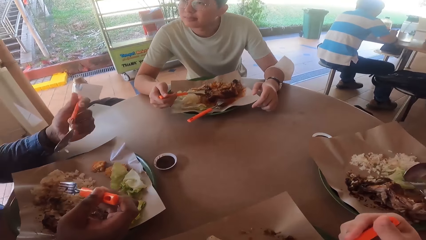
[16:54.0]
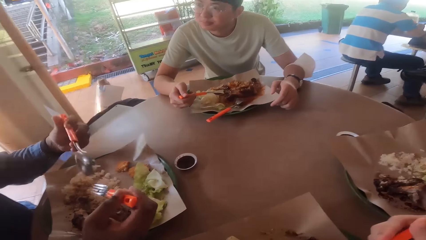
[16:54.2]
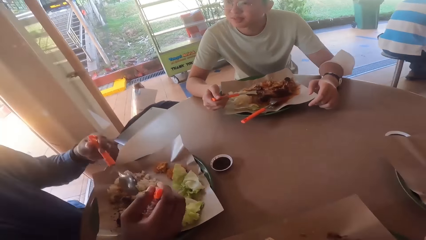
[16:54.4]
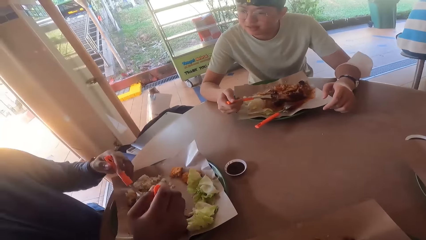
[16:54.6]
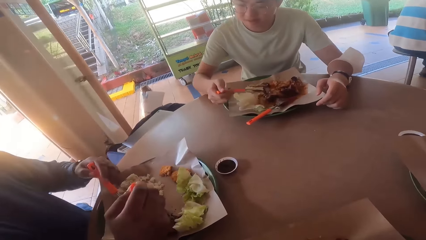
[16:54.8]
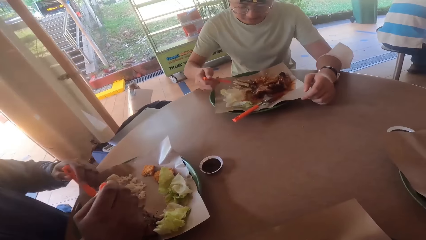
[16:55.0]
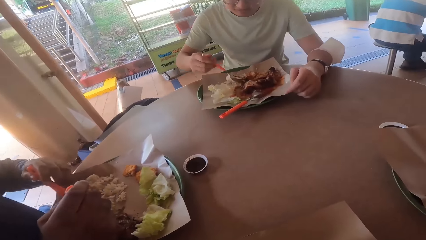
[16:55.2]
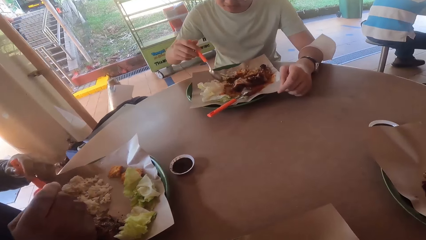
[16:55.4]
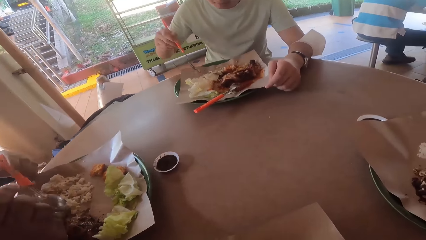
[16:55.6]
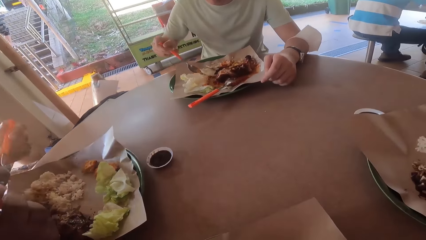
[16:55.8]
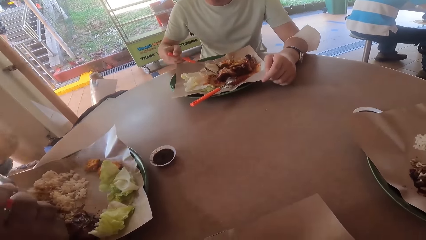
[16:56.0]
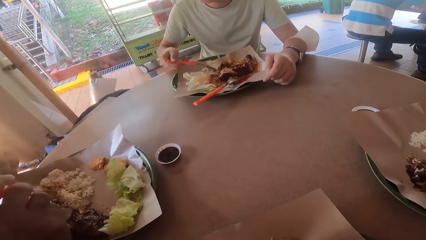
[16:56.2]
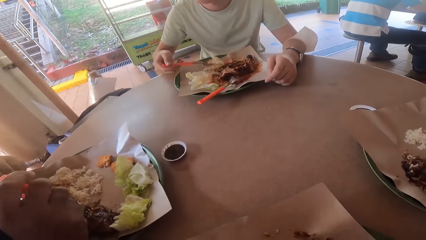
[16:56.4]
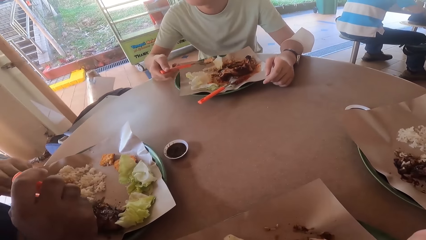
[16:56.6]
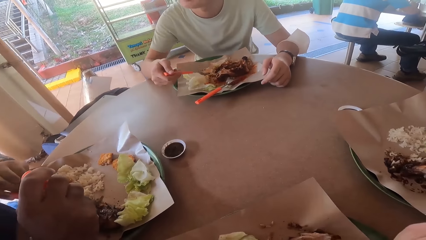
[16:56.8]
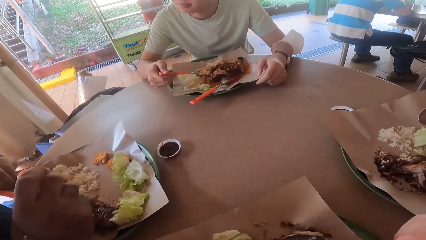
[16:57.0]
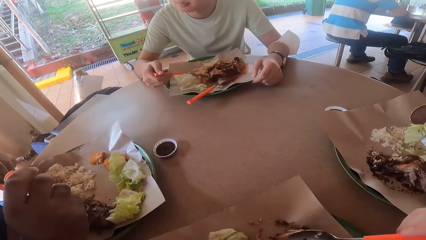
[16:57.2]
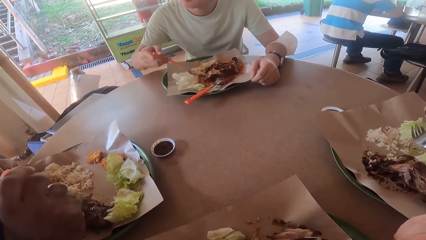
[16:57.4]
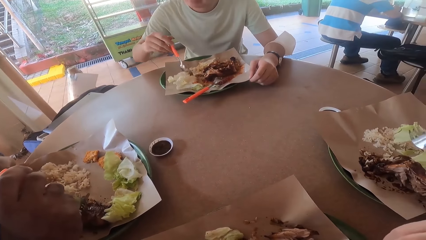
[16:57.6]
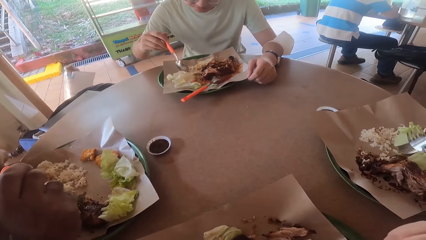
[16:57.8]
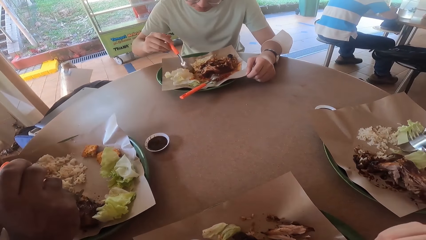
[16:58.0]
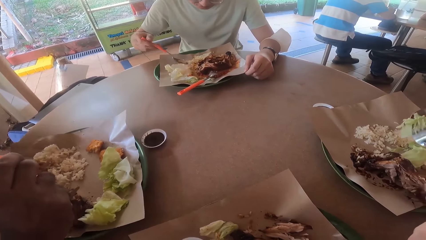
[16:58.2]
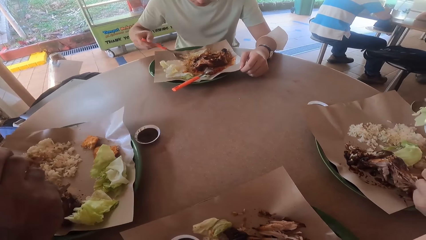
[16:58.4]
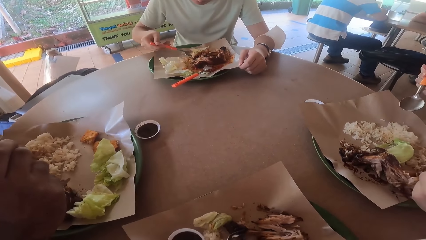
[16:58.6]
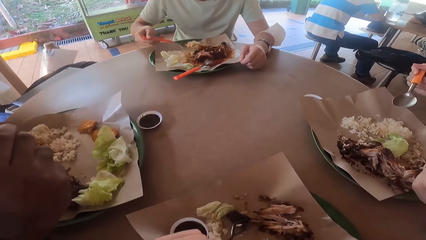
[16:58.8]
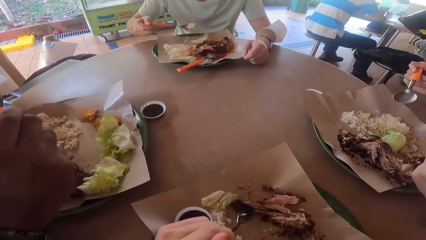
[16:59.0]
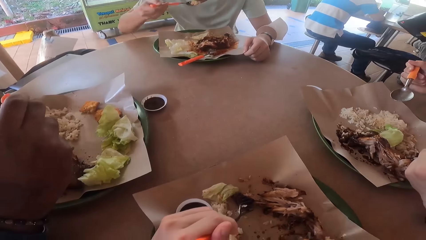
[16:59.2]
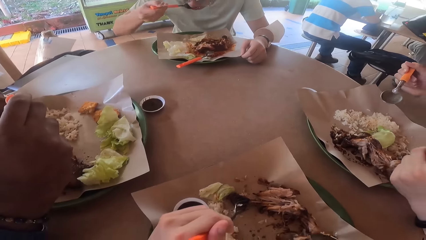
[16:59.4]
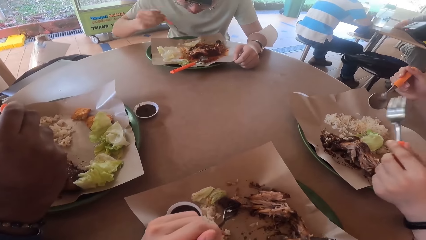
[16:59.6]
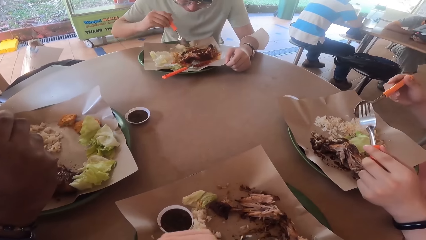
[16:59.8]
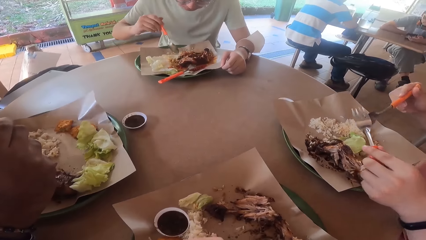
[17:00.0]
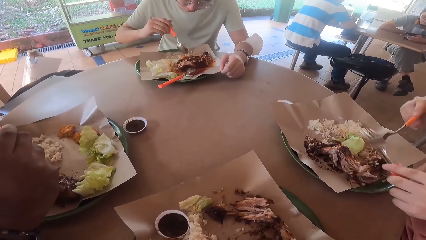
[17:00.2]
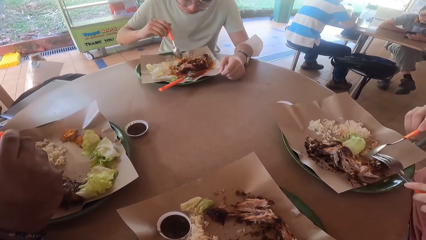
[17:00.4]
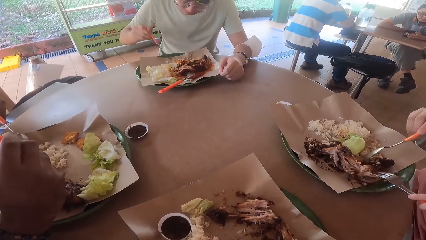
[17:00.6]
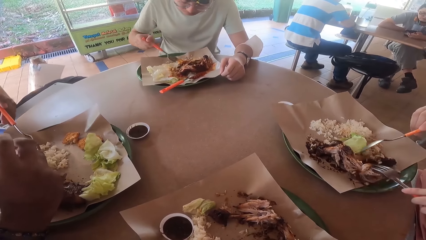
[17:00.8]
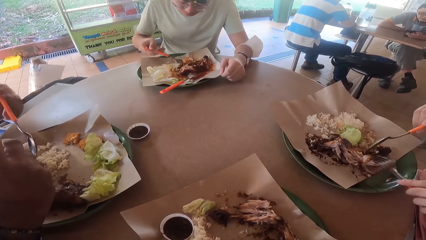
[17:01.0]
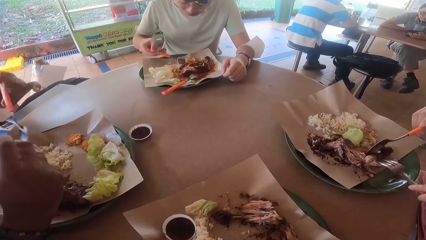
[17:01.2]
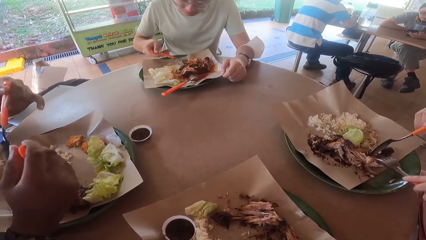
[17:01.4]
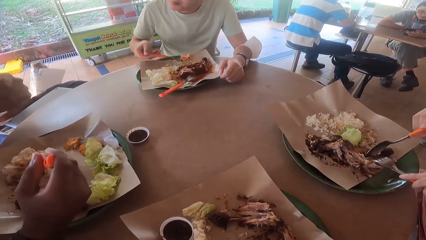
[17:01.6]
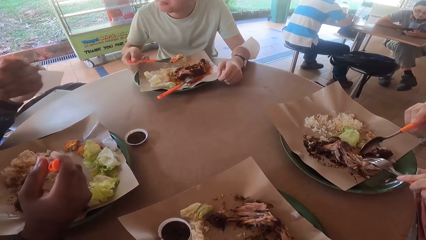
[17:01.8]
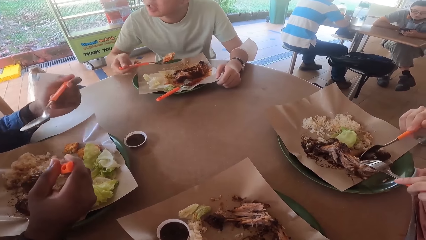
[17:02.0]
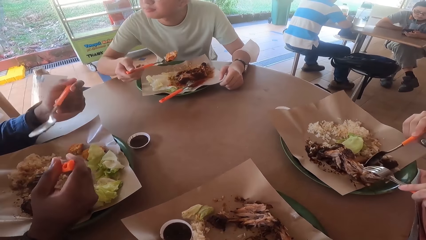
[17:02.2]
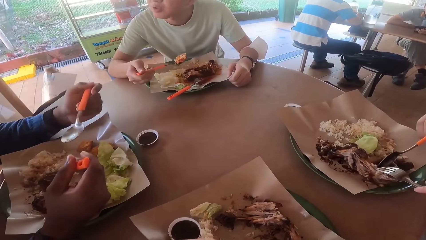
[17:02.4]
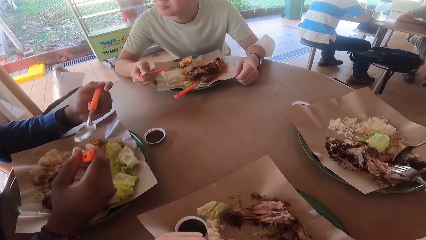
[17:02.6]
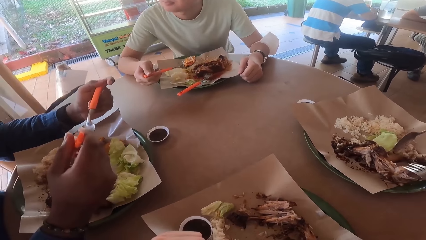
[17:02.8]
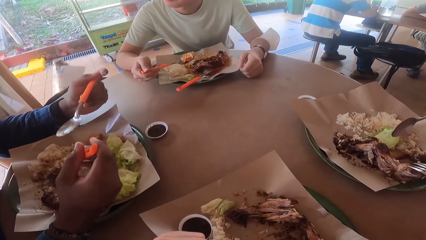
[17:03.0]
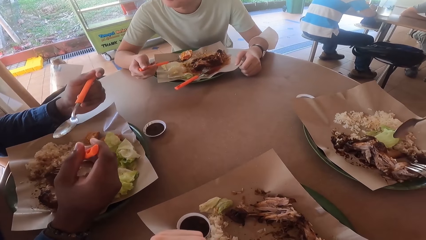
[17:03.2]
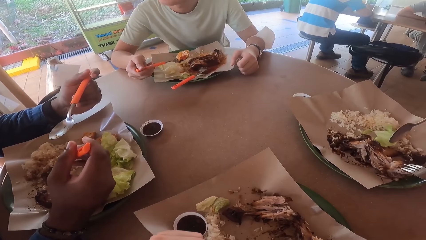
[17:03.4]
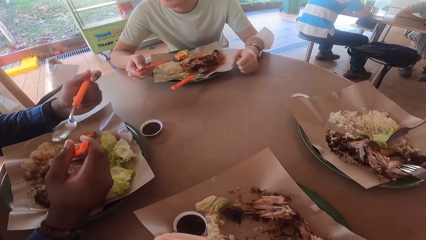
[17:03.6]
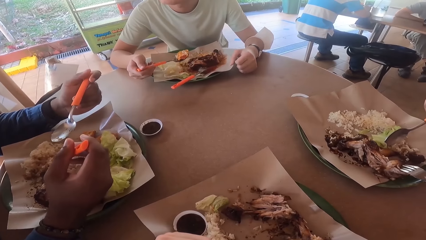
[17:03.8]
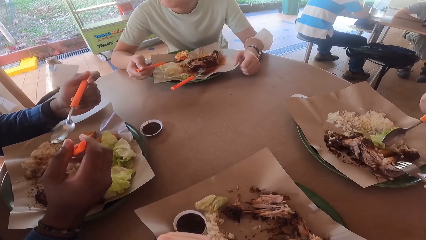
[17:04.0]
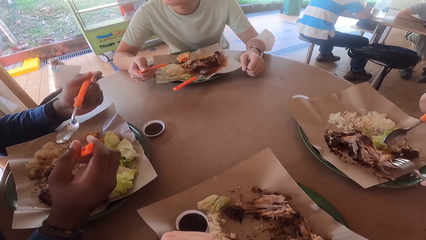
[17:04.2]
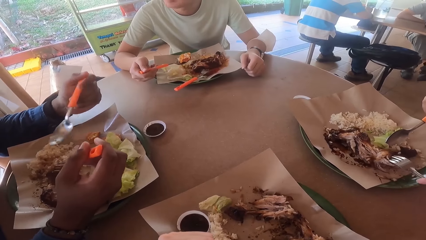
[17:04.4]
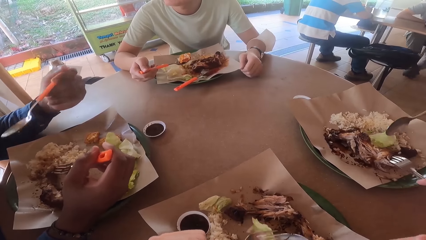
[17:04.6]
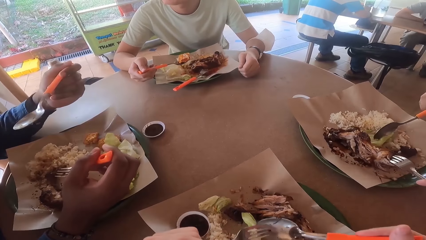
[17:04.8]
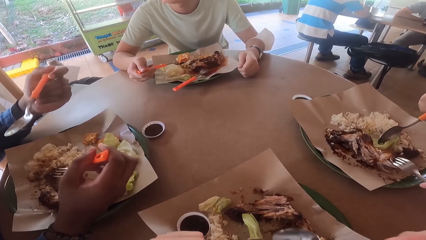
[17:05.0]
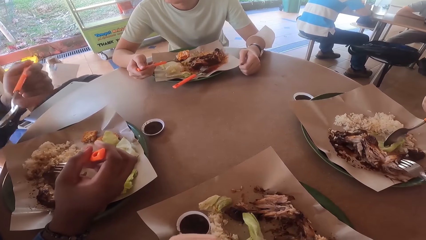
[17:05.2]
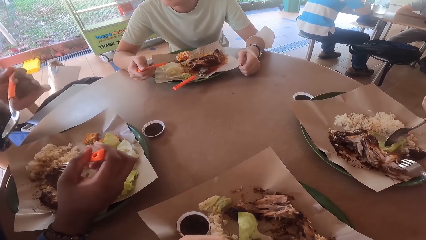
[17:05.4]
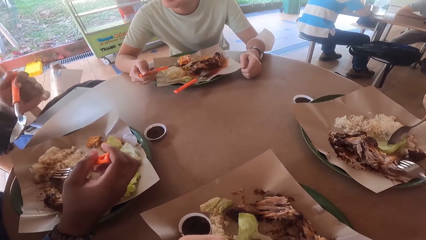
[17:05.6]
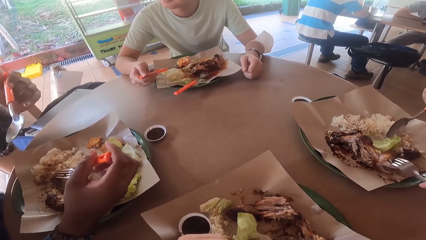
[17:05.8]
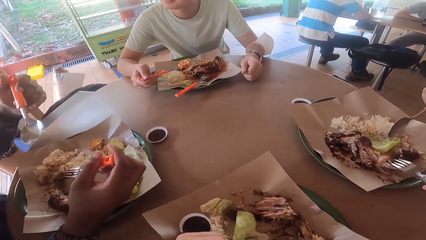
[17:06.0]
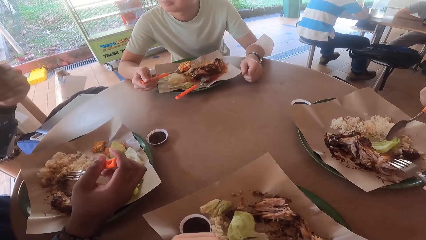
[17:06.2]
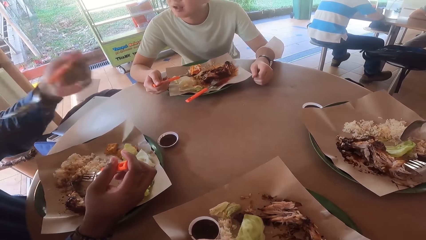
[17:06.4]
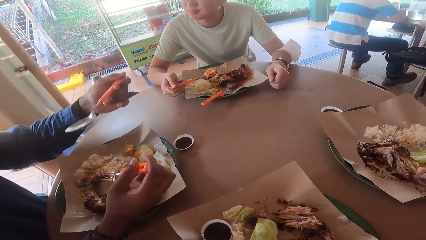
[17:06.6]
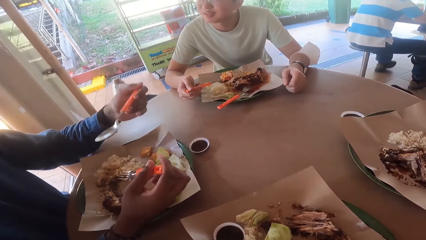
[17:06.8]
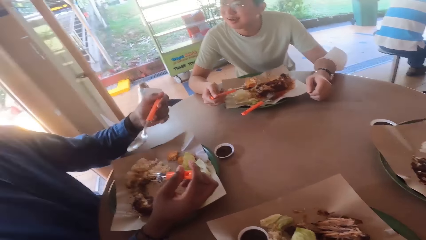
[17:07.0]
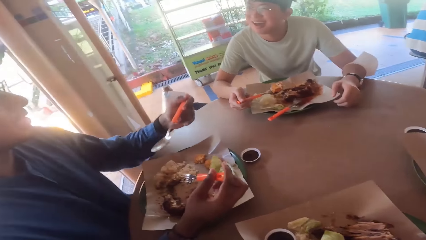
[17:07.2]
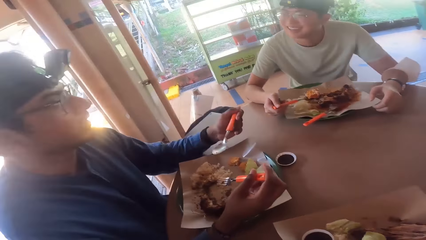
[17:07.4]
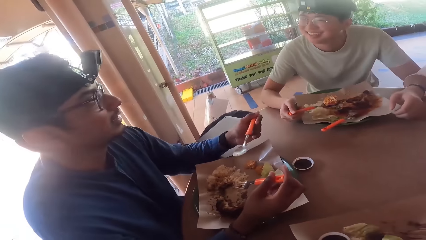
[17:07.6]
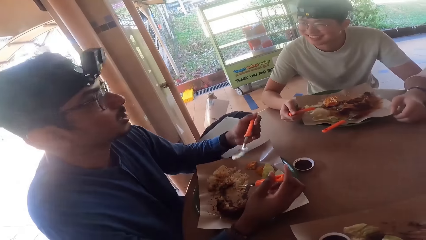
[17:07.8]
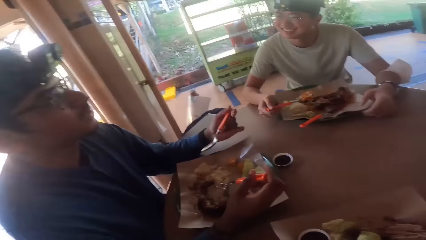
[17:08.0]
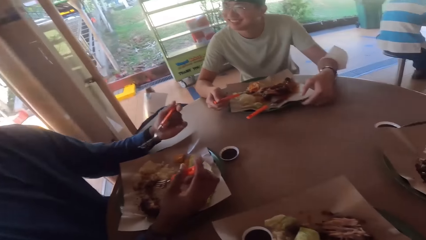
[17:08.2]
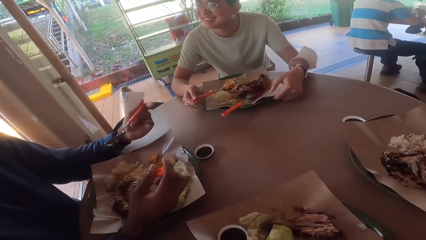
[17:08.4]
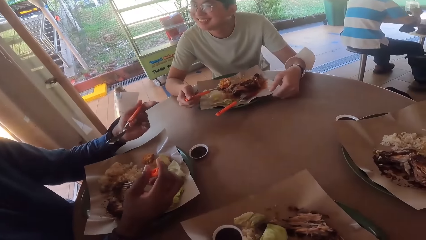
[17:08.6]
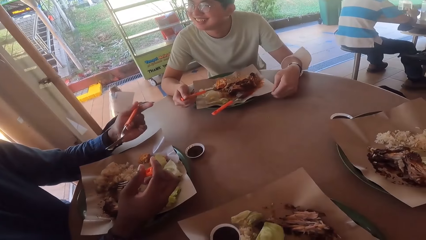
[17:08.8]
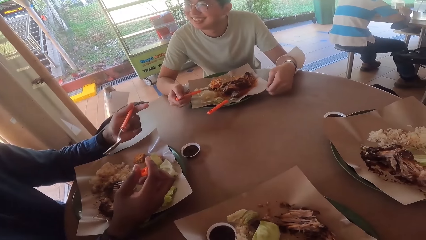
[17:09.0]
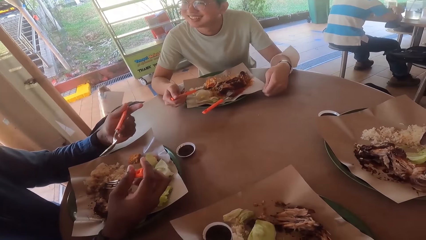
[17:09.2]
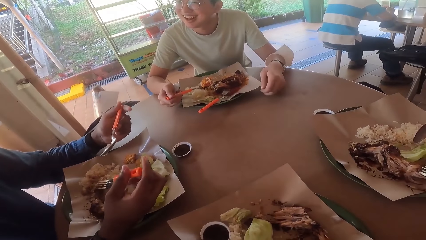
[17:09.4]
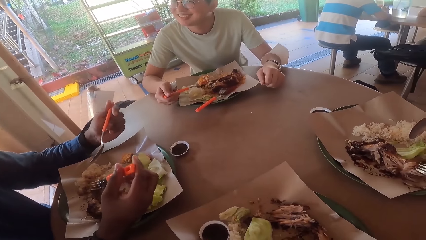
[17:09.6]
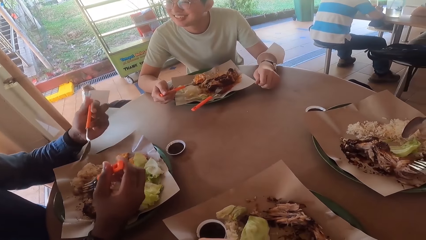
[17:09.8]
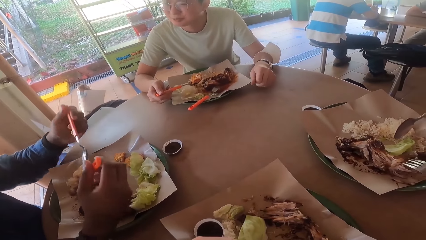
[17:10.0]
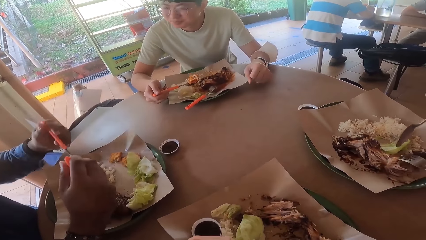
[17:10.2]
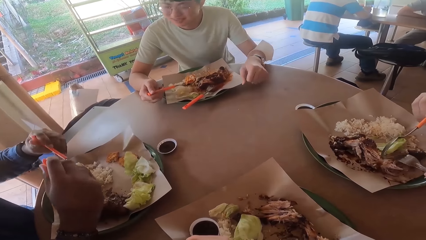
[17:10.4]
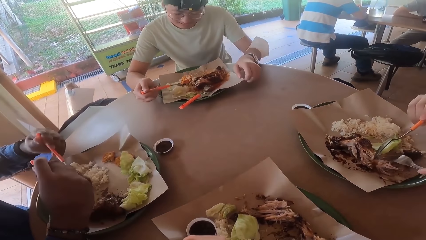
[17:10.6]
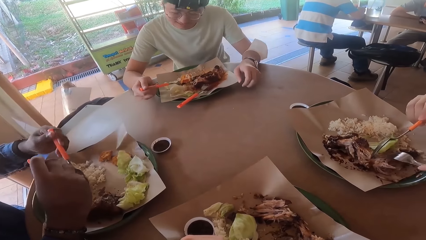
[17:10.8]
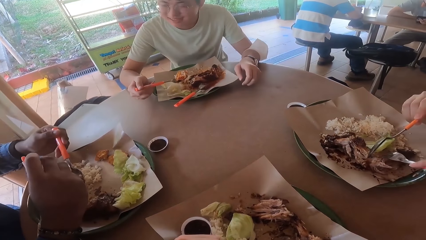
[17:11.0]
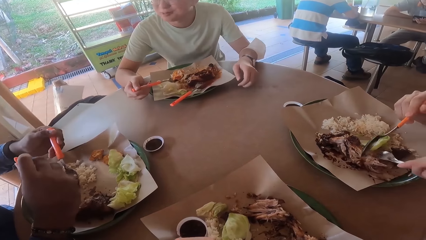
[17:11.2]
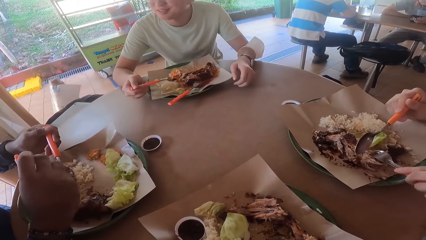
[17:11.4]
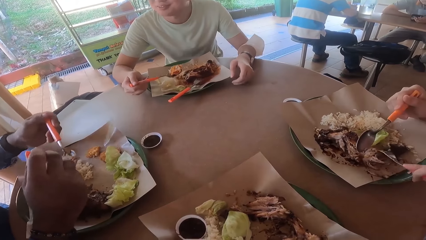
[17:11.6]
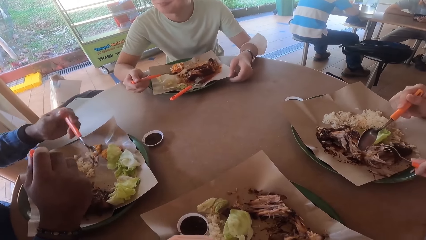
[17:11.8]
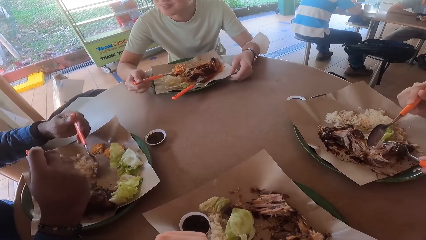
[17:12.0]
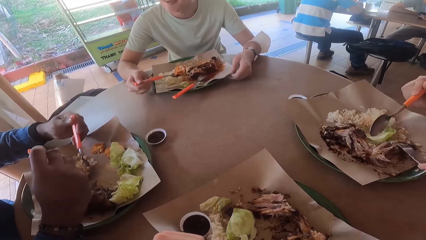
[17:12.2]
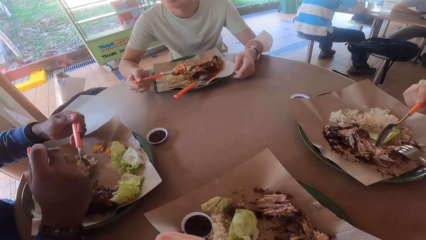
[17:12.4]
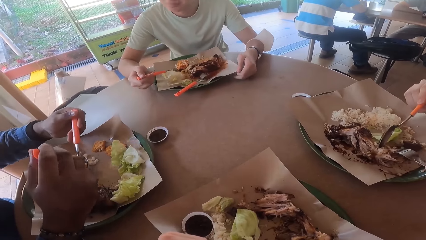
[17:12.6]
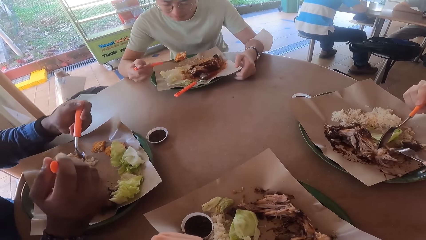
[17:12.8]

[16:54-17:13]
A man scoops food. Another man scoops food with a fork and spoon. The first man converses with the second man. A third man takes a bite of lettuce. The first man takes a bite. A fourth man eats food from his plate. The second man holds the fork and spoon. The third man cuts fried chicken with a fork and spoon. The first man scoops the food and converses with the second man. The first man holds the food with a spoon. The third man cuts the fried chicken with the fork and spoon. The second man holds the fork and spoon. The first man converses with the second man. He converses with him again. The second man holds the fork and spoon. The first man holds the food with the spoon and converses with the second man. The third man takes a bite. The second man takes a bite. The first man takes a bite.
